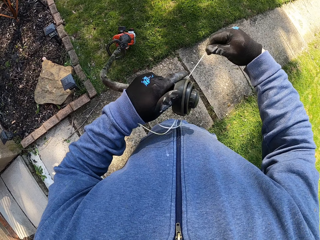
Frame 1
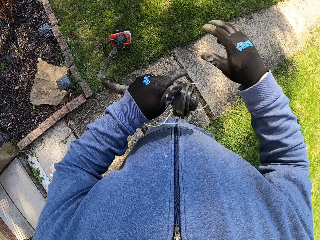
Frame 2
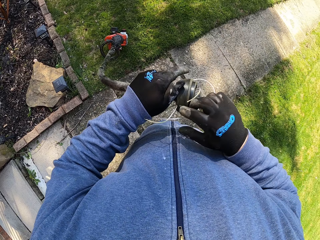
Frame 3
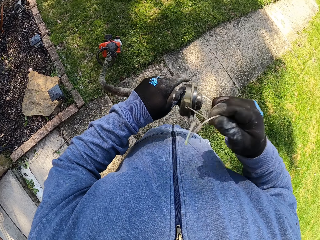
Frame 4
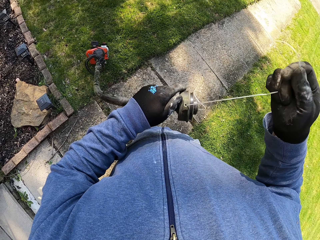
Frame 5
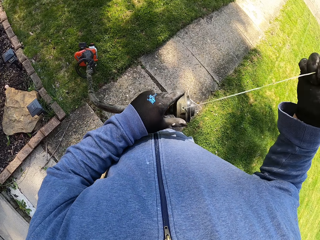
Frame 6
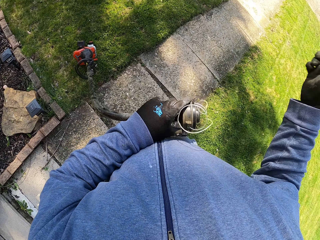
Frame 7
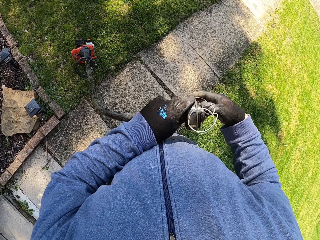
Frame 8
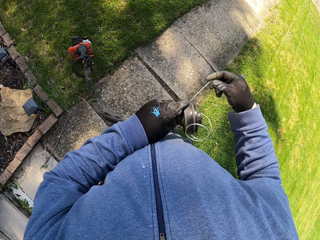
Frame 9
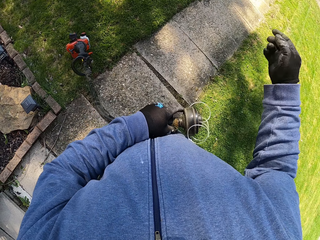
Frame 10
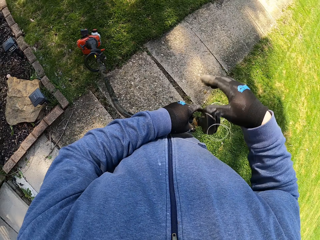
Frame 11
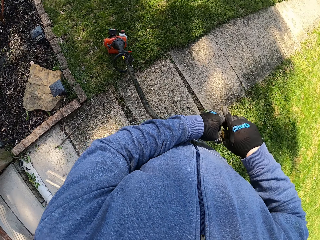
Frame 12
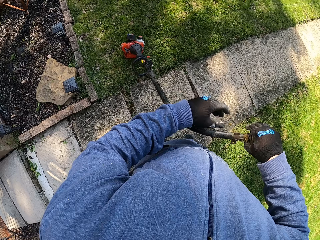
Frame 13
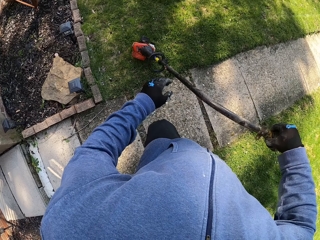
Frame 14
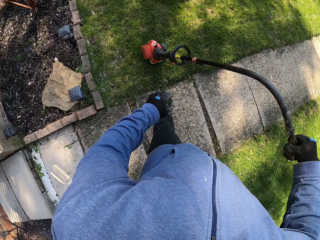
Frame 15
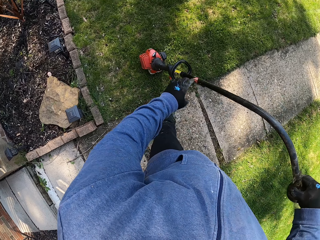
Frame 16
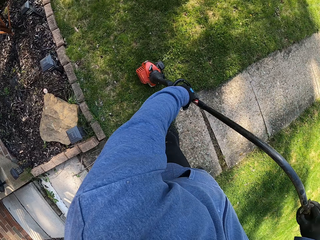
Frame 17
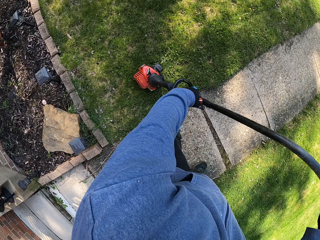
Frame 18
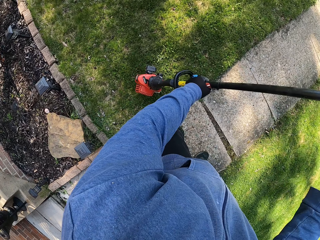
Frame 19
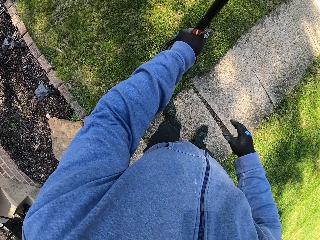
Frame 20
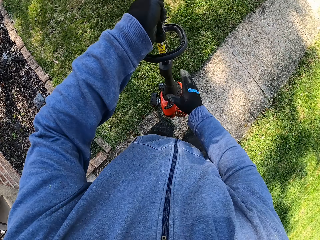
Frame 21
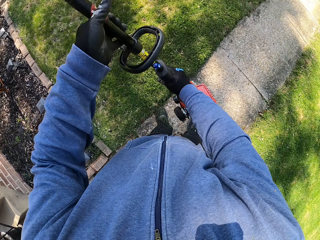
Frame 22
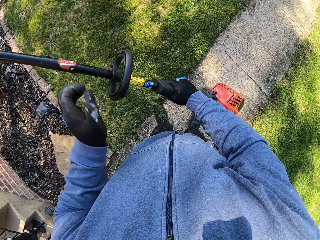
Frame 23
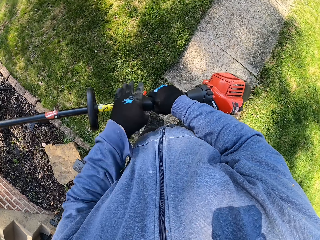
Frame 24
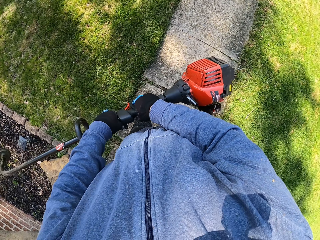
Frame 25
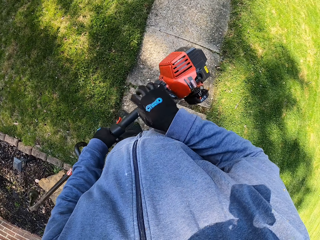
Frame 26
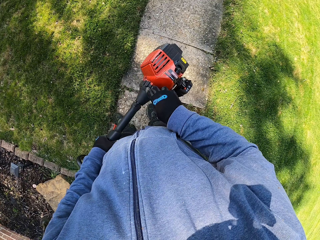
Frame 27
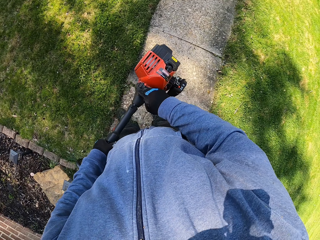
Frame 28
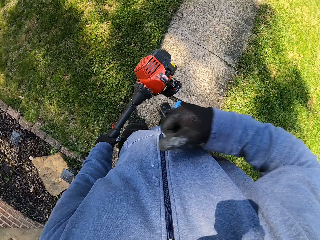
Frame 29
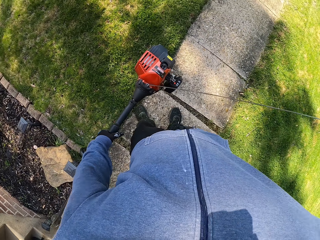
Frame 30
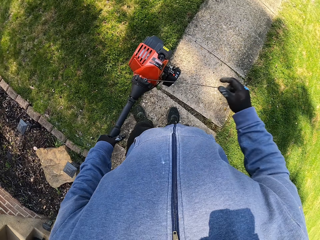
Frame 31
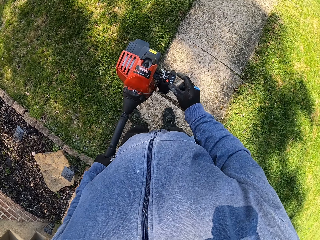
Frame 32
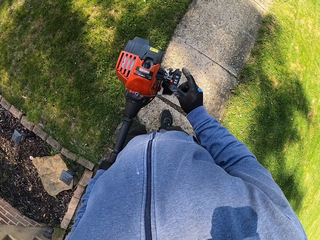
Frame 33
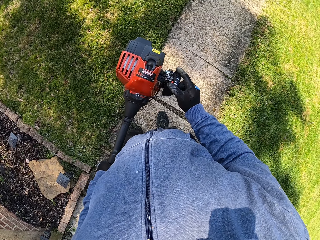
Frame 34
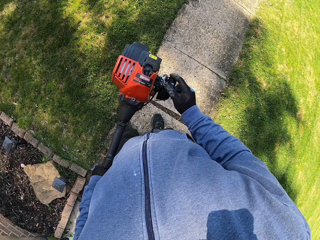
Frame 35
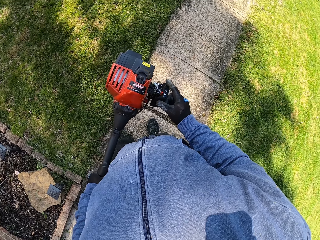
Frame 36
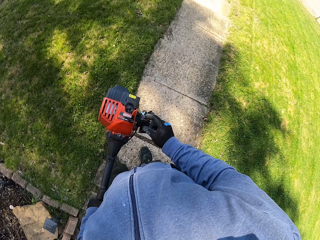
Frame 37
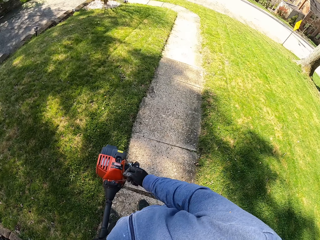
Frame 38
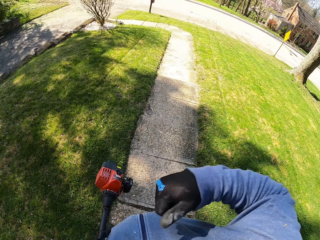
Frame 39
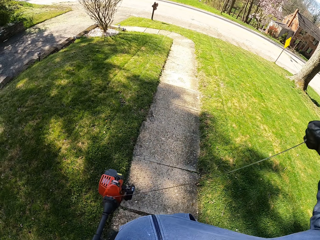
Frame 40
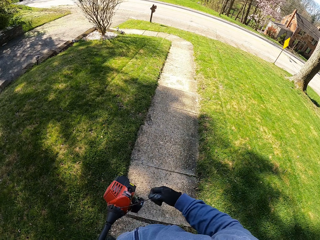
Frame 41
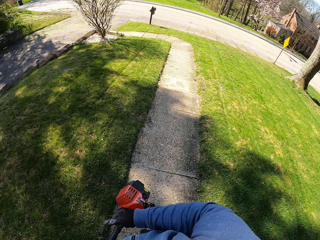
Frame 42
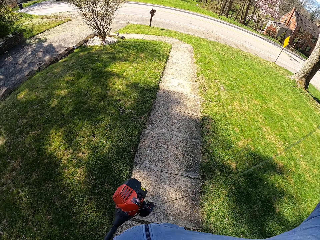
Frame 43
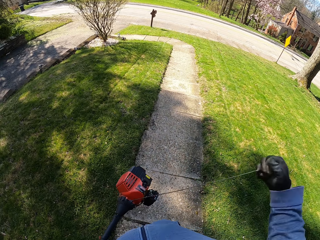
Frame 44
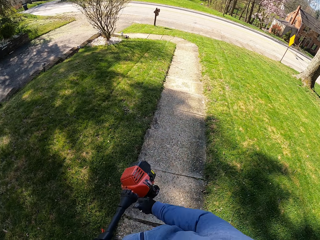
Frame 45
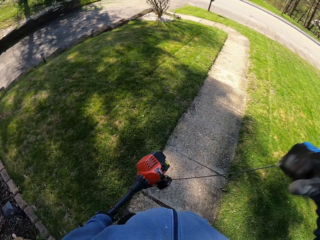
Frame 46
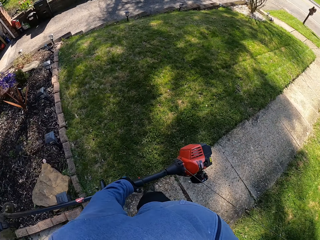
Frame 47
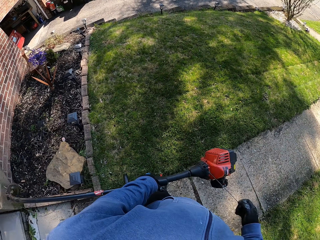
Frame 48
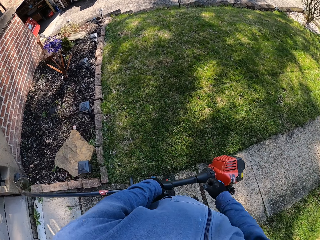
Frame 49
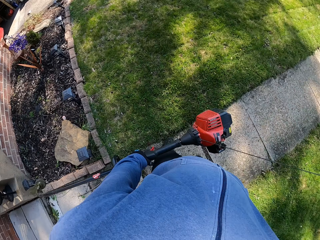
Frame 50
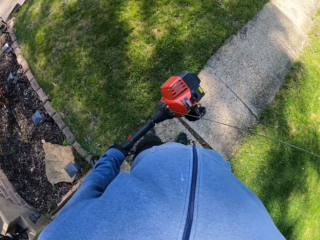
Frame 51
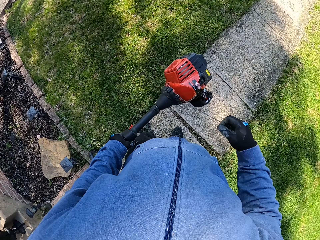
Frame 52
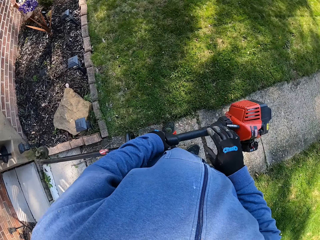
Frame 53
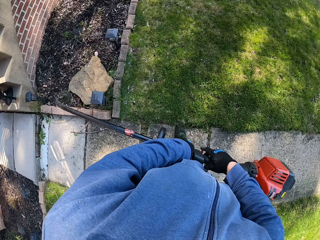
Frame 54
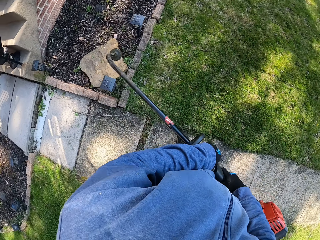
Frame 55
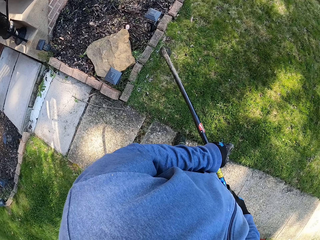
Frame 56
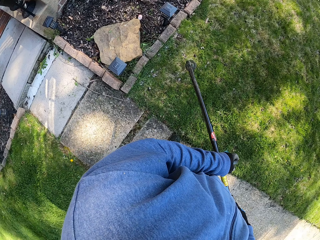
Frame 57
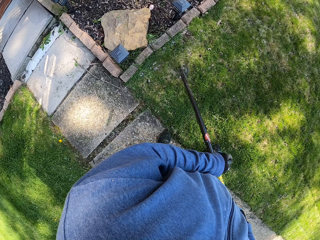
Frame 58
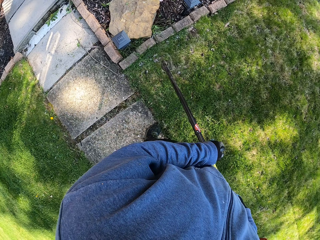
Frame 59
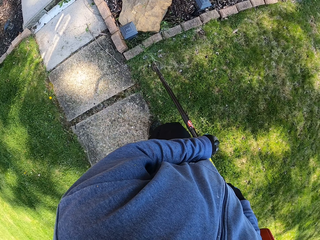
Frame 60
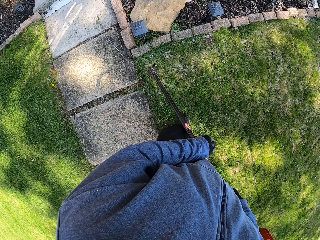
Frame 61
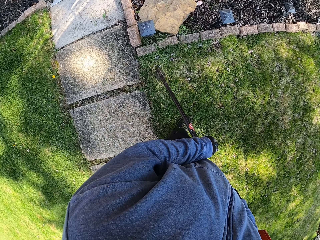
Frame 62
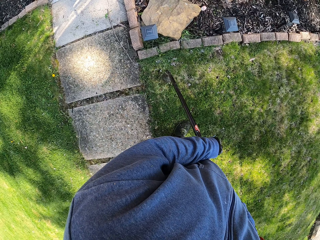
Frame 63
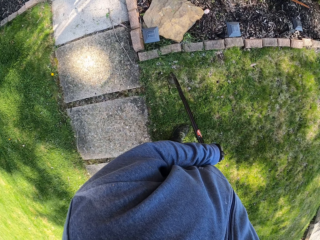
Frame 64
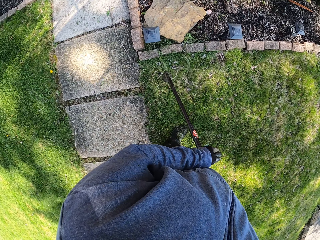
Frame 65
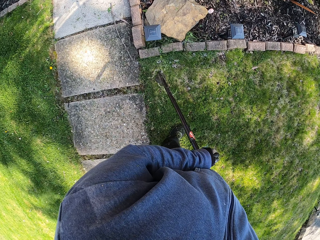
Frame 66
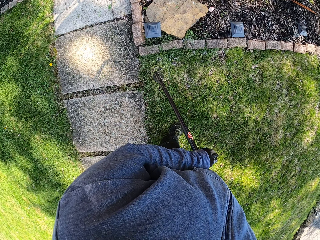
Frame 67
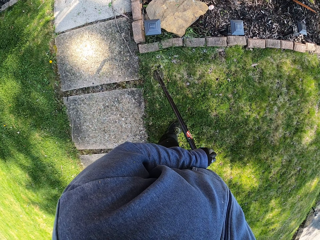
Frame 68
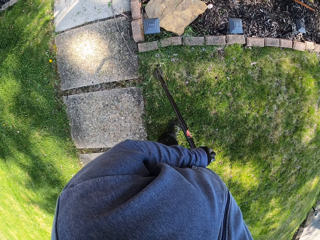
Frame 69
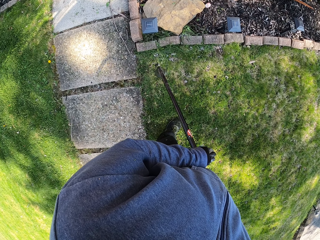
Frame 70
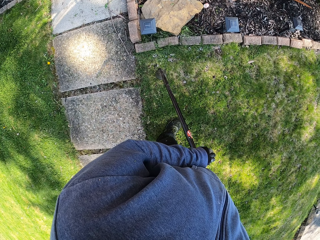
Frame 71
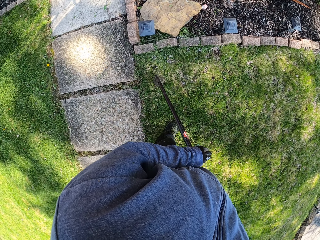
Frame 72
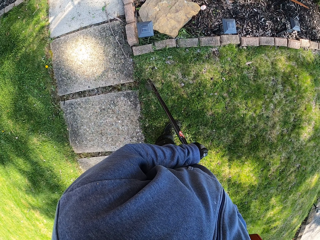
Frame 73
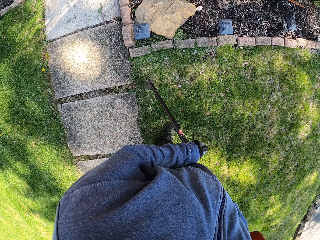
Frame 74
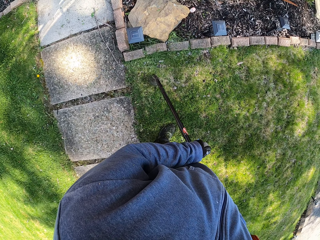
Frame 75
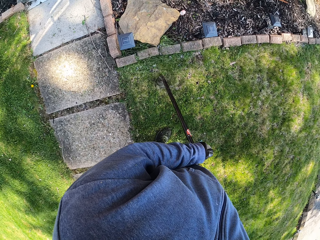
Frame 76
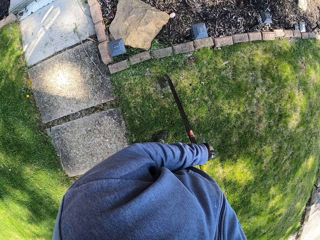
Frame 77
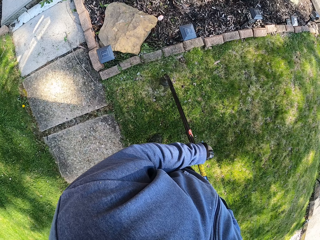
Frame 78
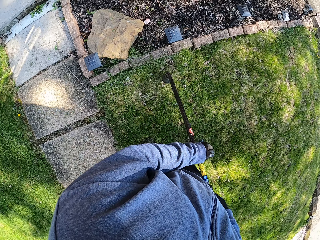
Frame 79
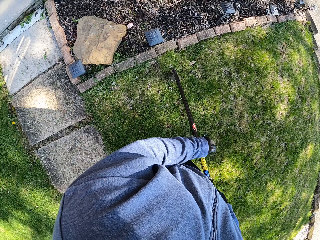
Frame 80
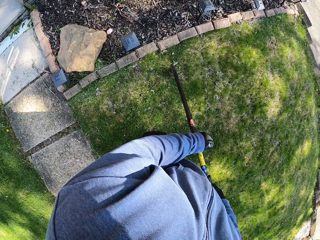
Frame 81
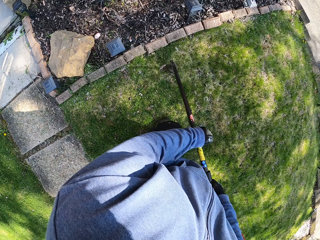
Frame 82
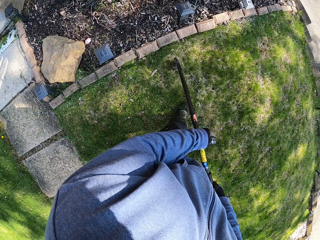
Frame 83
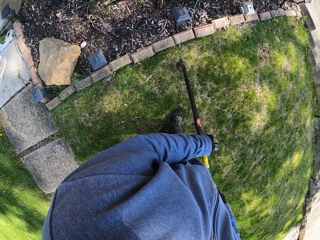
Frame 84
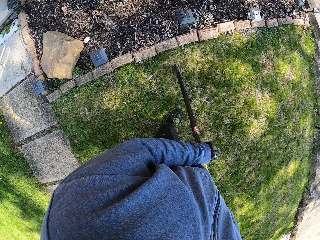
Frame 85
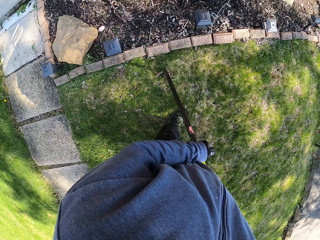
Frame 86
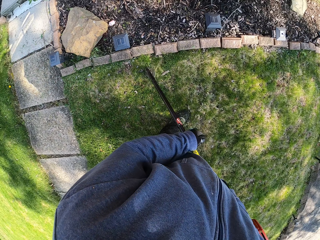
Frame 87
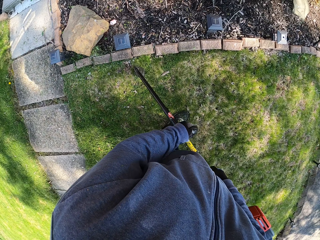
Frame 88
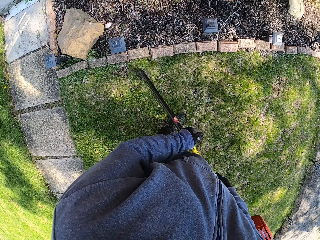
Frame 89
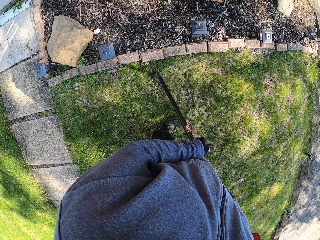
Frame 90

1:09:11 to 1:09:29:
The camera wearer pulls the thread with his right hand. He pulls the thread again. He turns the grass trimmer. He lifts up the grass trimmer from the lawn with his left hand. He pulls a starter rope of the grass trimmer with his right hand. He turns on the grass trimmer. He operates the starting system of the grass trimmer with his right hand. He pulls the starter rope of the grass trimmer with his right hand. He cuts the grasses with the grass trimmer.

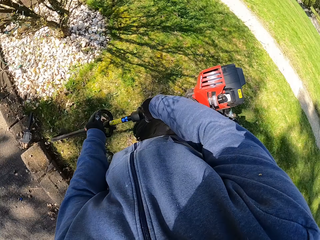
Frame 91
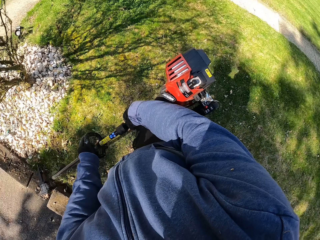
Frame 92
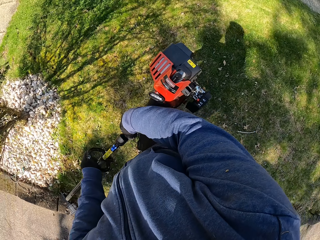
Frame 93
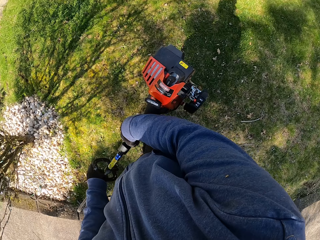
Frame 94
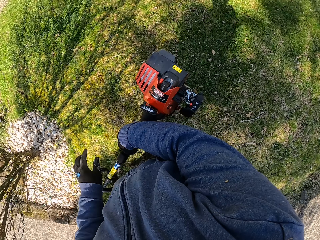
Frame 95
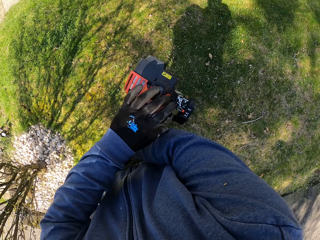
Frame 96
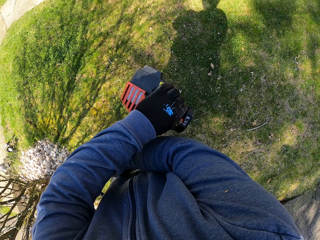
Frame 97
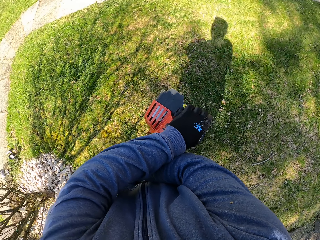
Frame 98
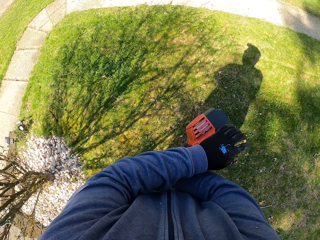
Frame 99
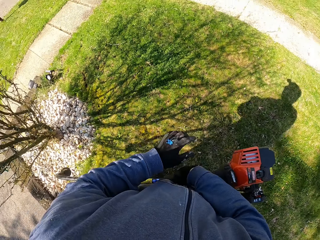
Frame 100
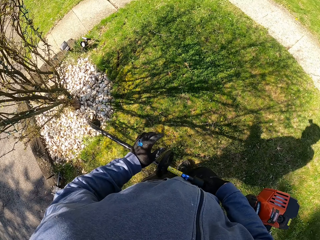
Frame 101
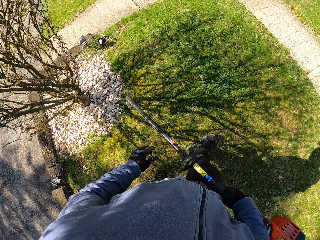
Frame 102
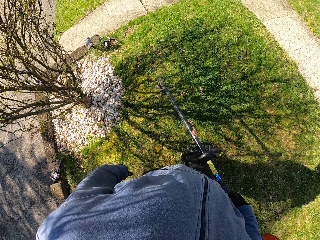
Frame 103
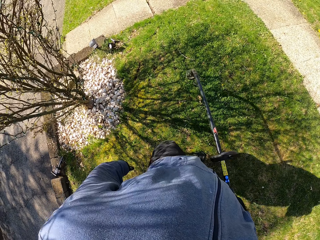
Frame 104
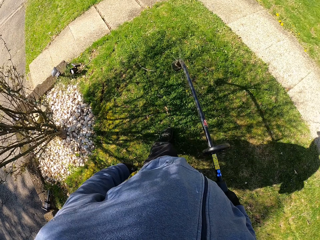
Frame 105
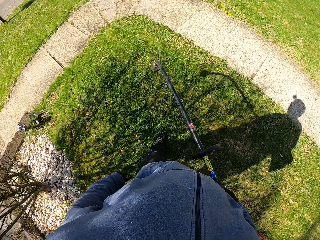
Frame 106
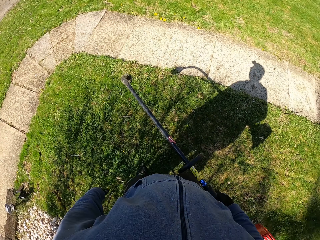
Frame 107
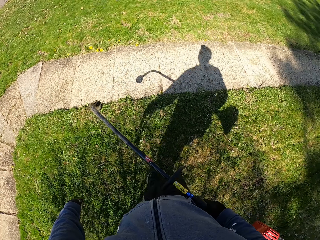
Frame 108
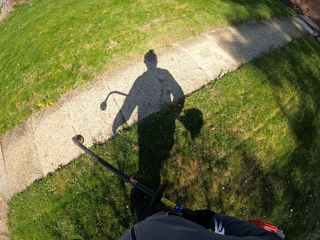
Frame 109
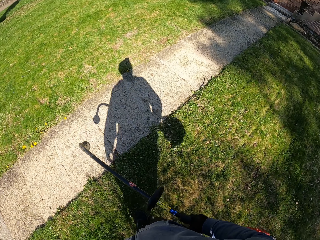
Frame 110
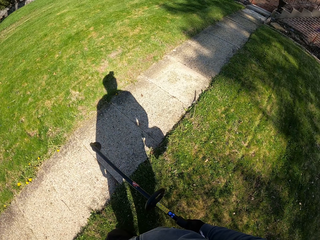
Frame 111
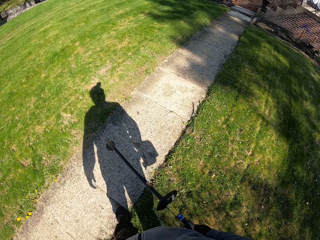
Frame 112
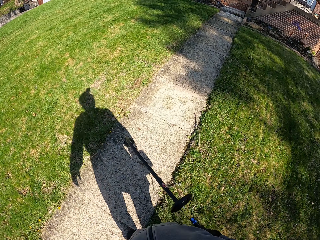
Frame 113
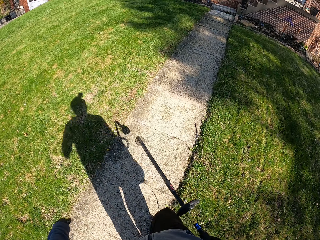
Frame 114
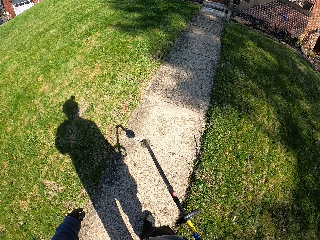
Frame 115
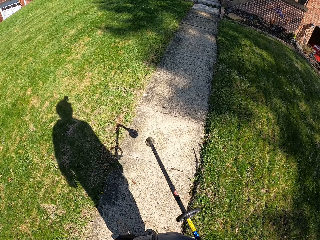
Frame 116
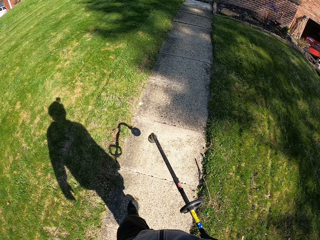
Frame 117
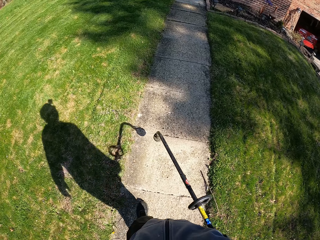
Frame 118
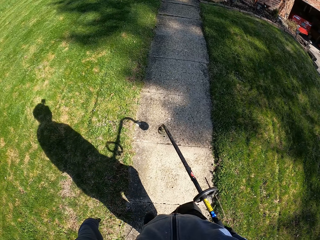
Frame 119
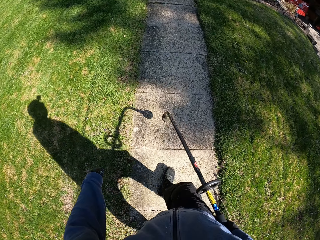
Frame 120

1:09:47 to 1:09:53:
The camera wearer operates the starting system of the grass trimmer with his right hand. He turns off the grass trimmer. He moves on the lawn with the grass trimmer in his hand.
